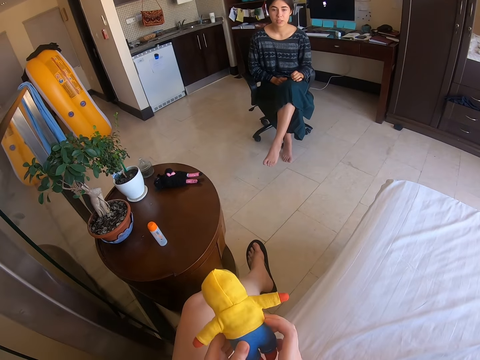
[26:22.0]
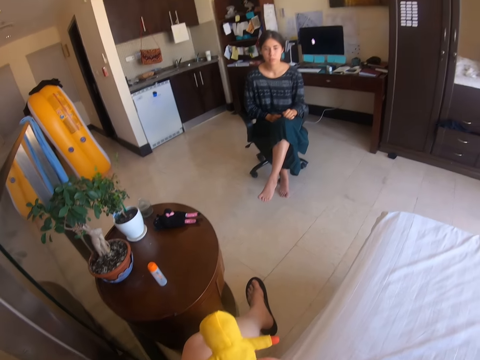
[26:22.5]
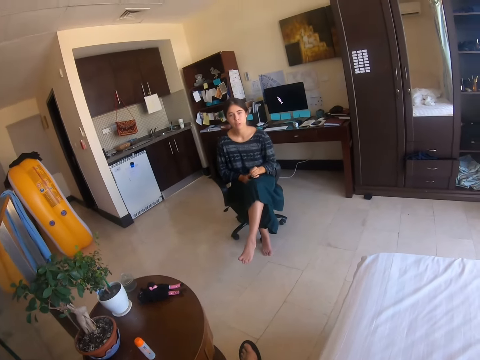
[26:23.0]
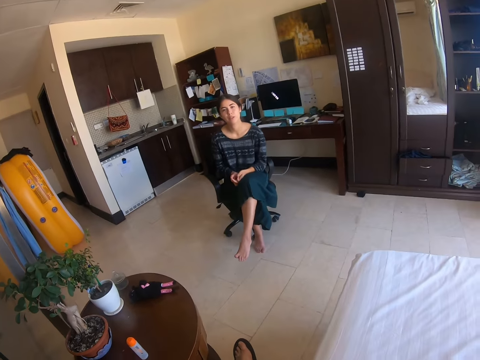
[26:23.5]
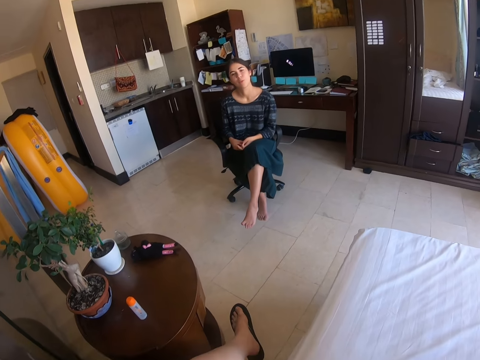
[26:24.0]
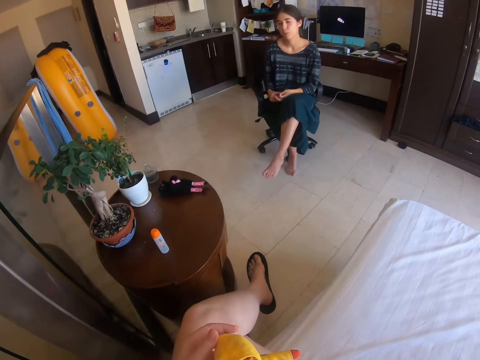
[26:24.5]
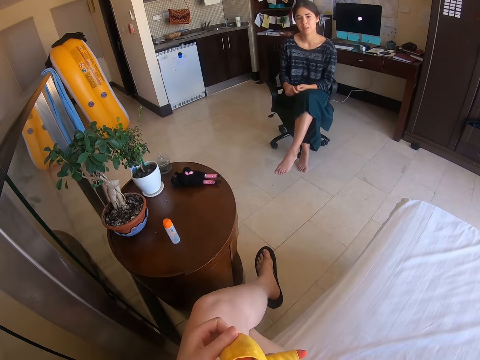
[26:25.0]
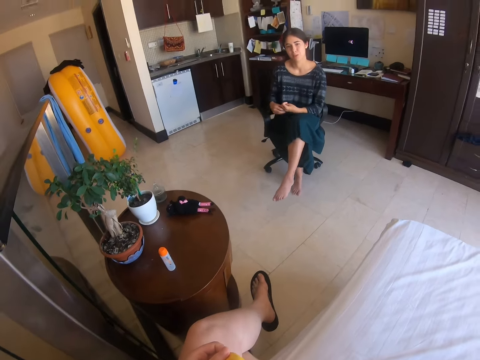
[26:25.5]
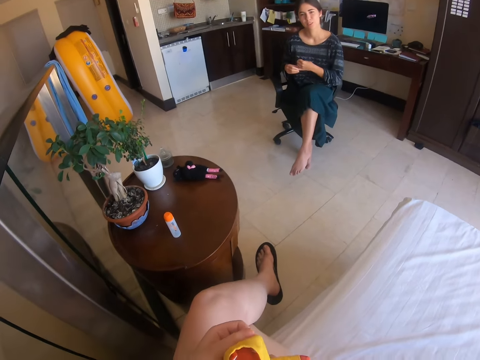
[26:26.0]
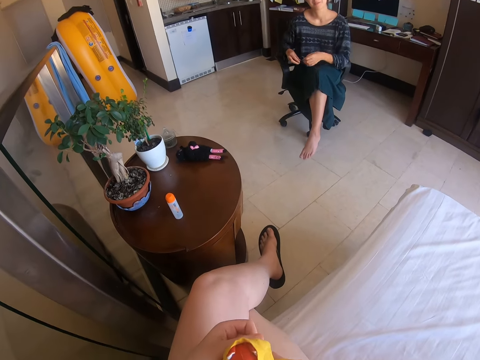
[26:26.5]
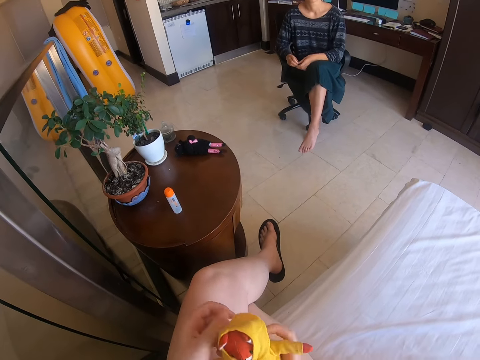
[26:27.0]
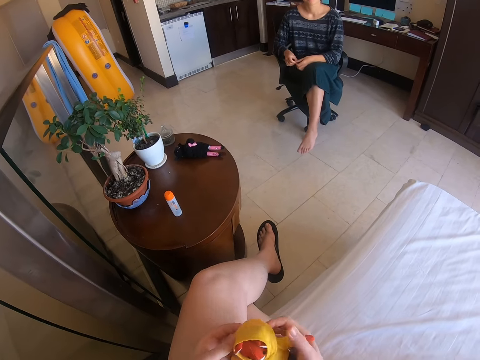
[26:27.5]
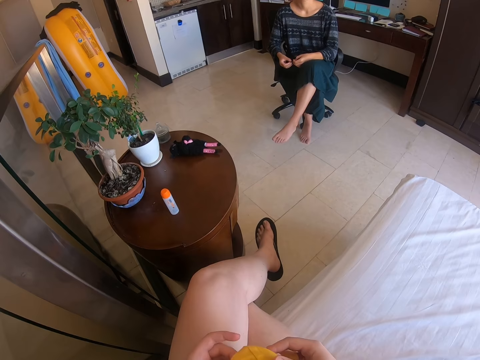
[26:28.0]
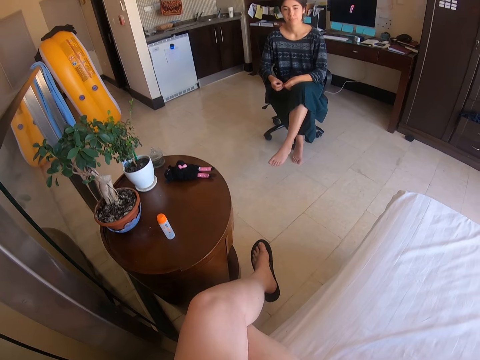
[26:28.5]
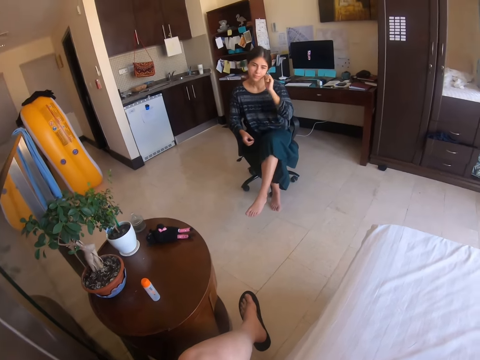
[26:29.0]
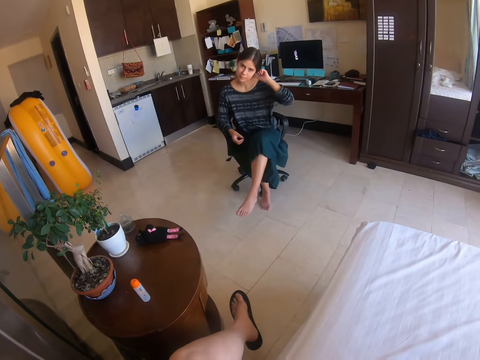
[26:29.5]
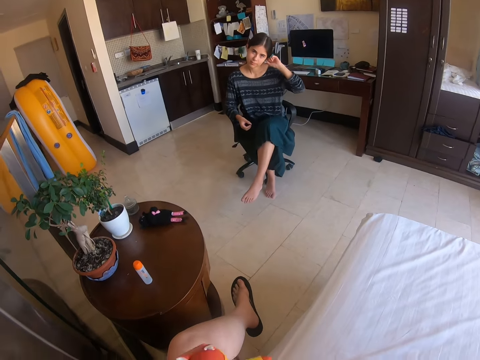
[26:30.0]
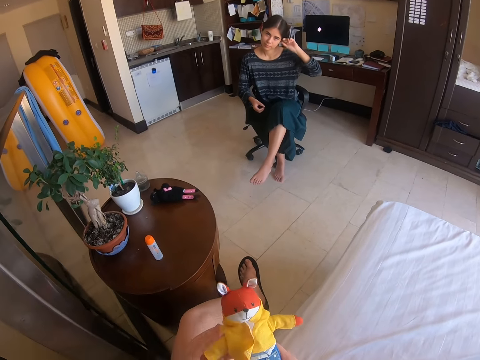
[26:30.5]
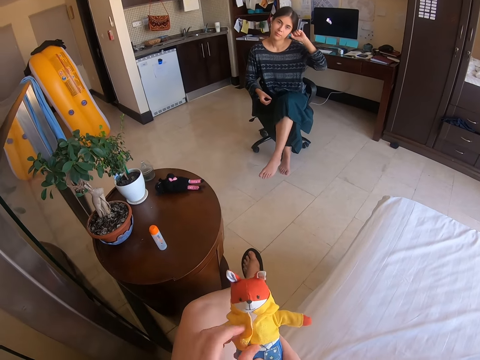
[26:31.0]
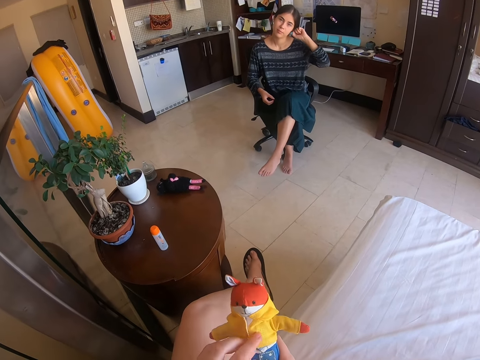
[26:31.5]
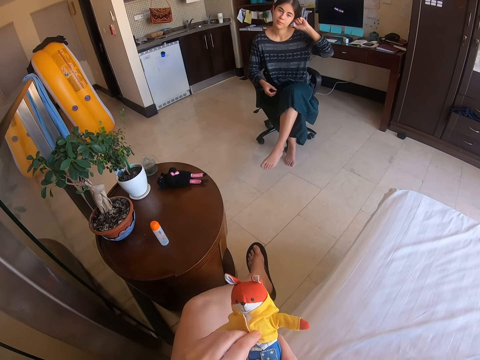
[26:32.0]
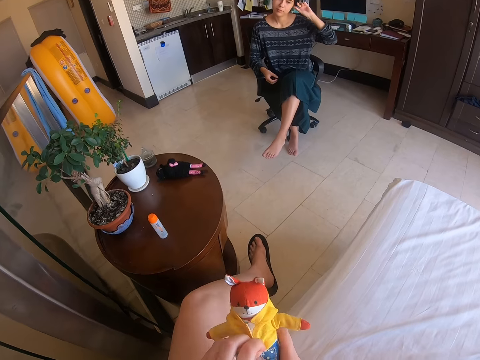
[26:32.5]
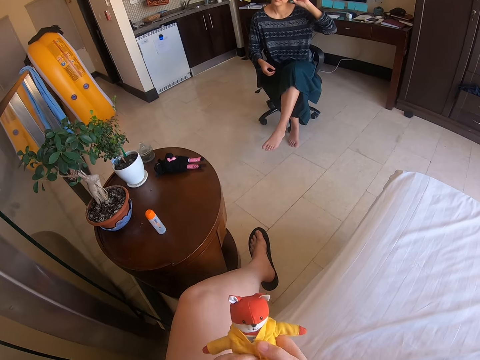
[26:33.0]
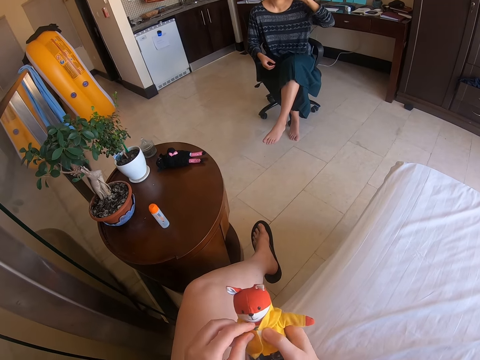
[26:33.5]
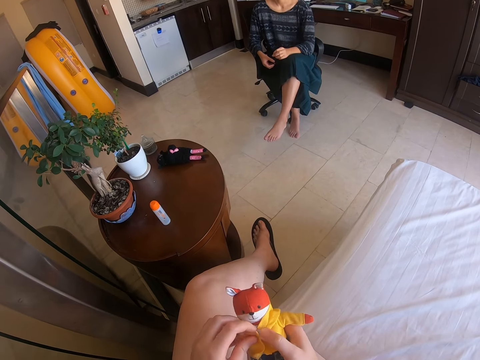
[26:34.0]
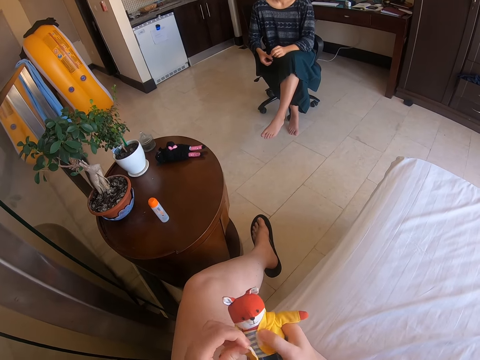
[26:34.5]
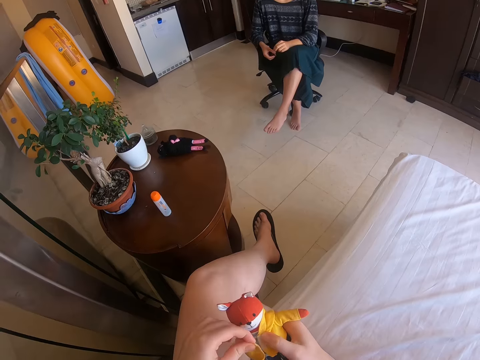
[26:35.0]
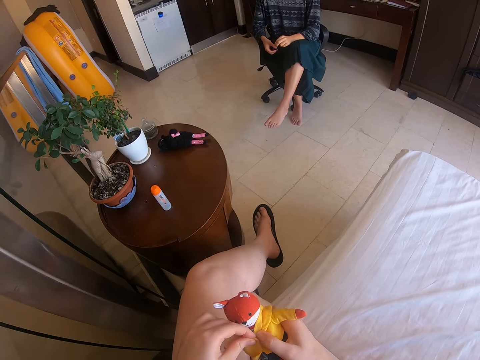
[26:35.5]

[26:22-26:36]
A woman talks to the camera wearer. The woman scratches her ear. The camera wearer fixes the doll's clothes. They talk to the woman.

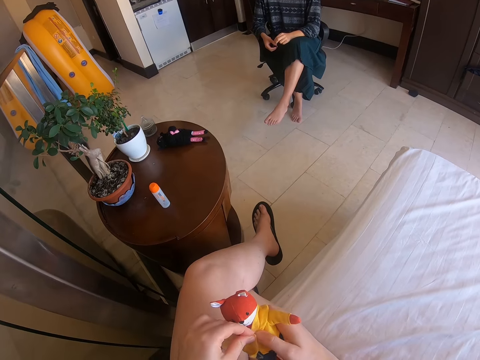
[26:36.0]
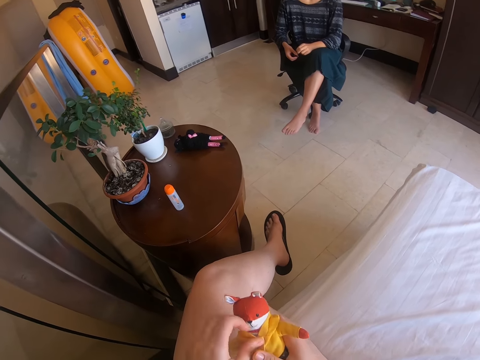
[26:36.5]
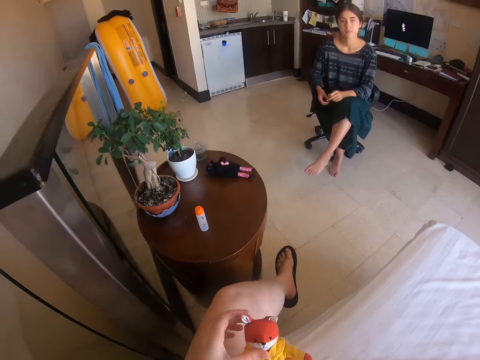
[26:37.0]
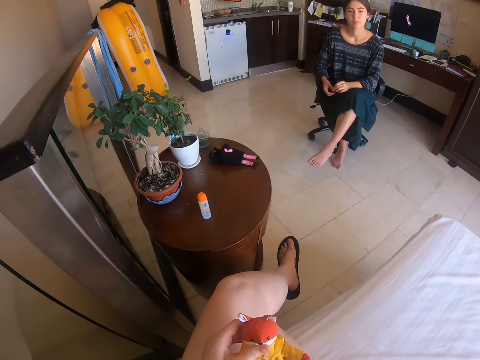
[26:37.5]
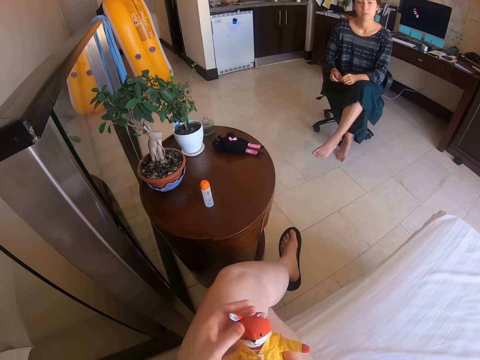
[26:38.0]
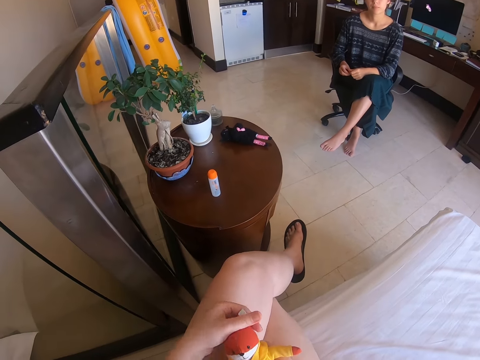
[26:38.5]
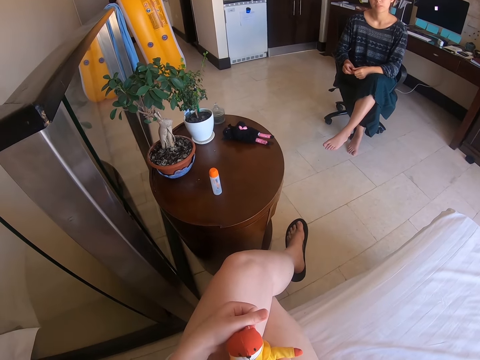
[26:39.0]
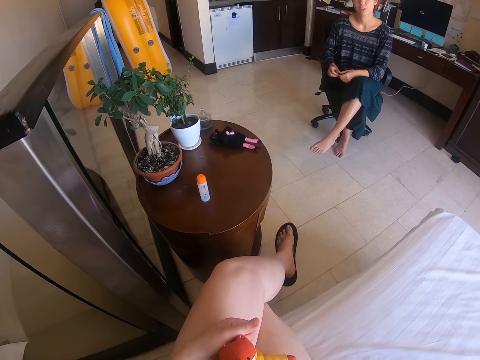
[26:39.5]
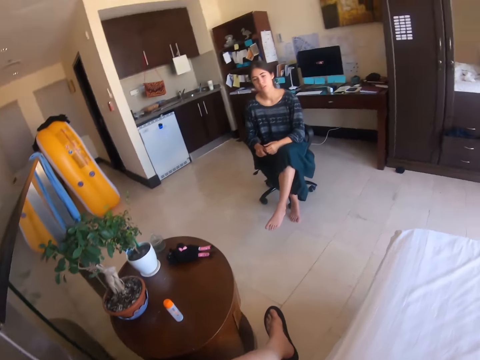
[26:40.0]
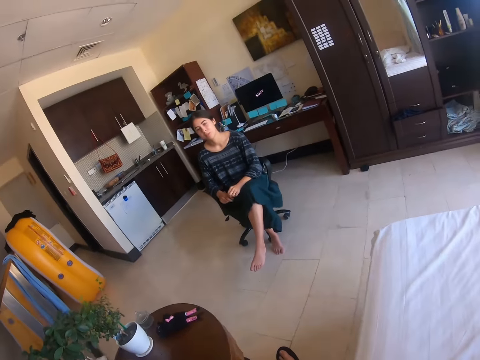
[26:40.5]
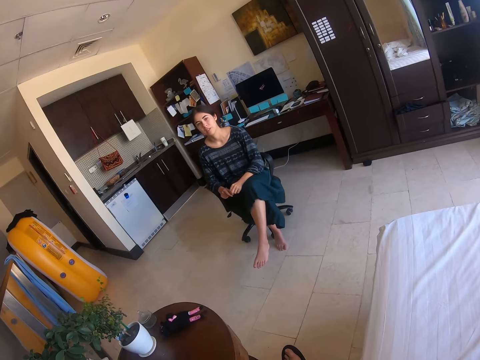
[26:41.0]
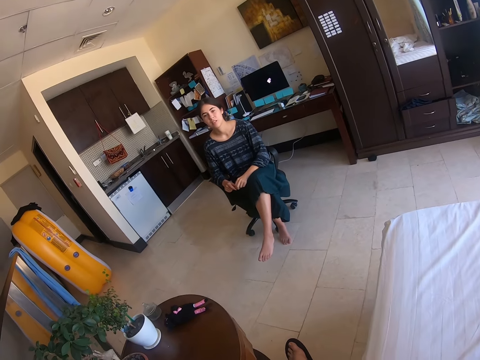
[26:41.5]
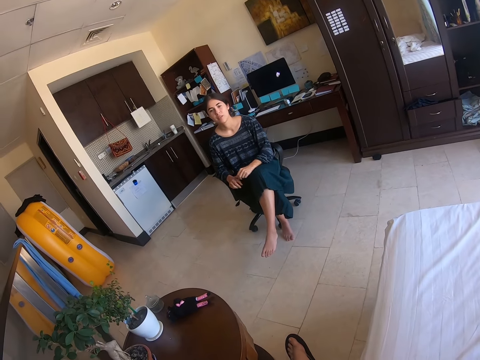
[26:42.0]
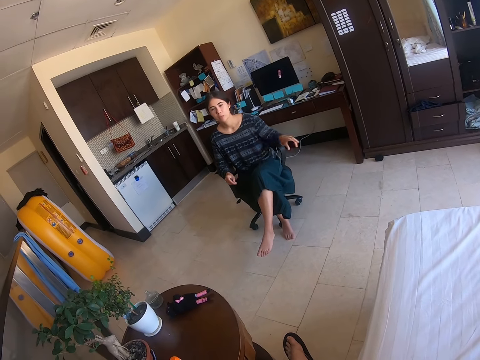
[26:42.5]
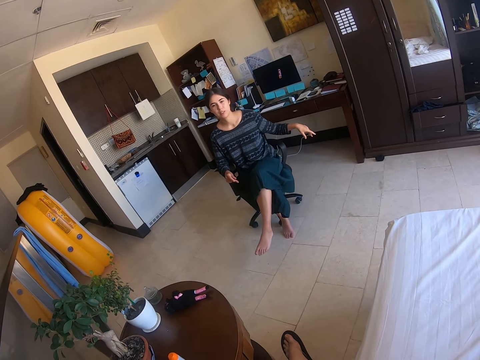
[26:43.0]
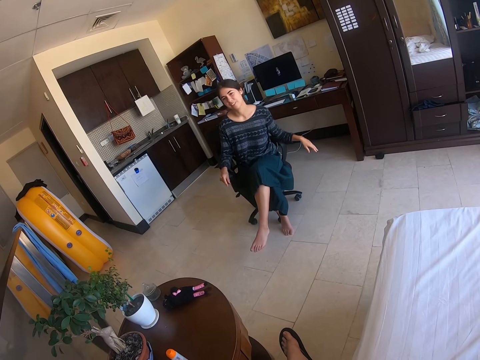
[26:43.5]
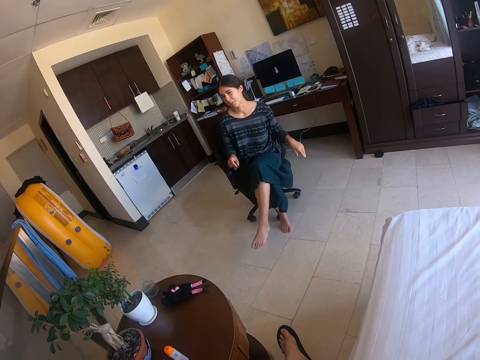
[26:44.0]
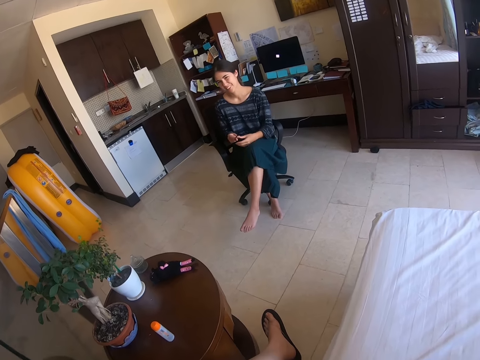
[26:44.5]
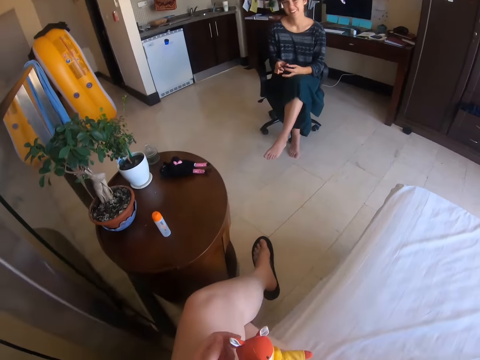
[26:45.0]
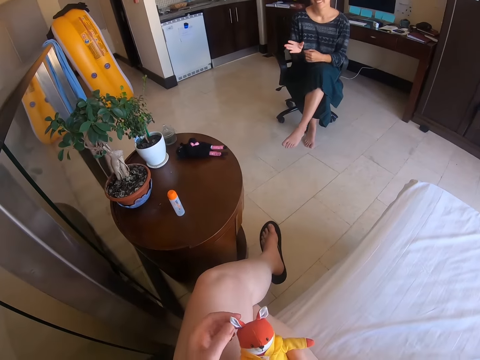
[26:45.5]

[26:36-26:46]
The camera wearer fixes the doll's clothes. A woman talks to the camera wearer.

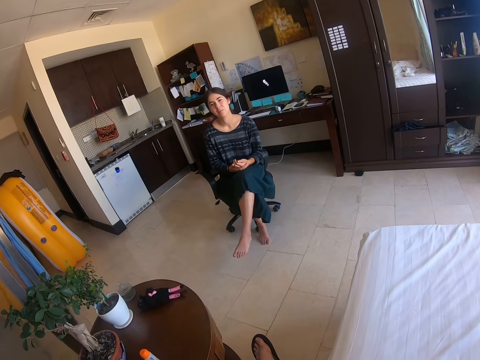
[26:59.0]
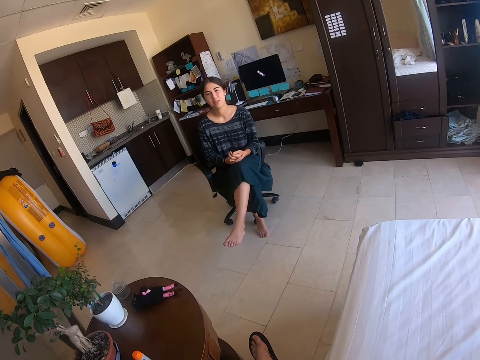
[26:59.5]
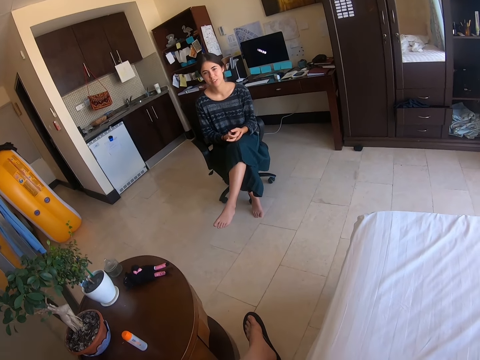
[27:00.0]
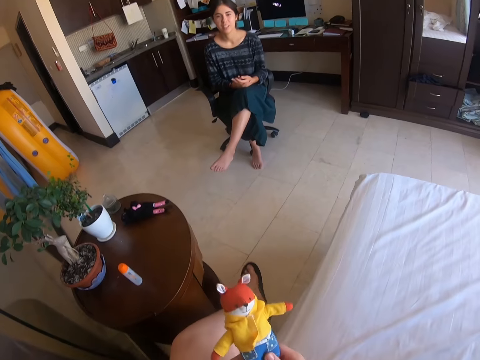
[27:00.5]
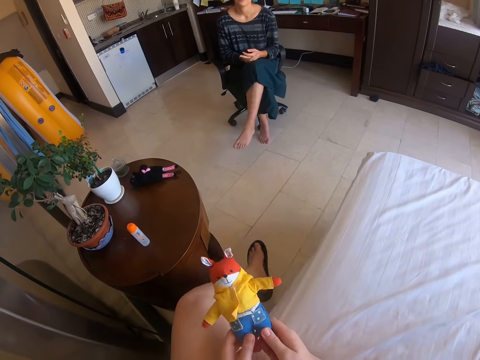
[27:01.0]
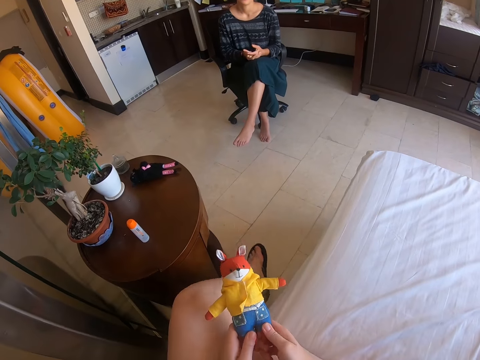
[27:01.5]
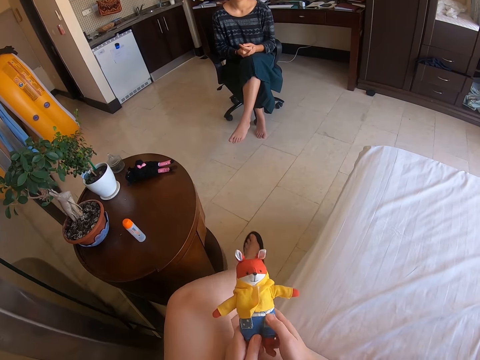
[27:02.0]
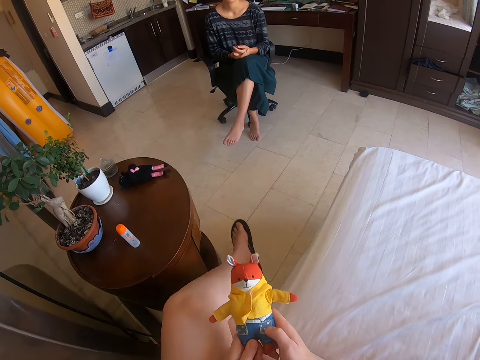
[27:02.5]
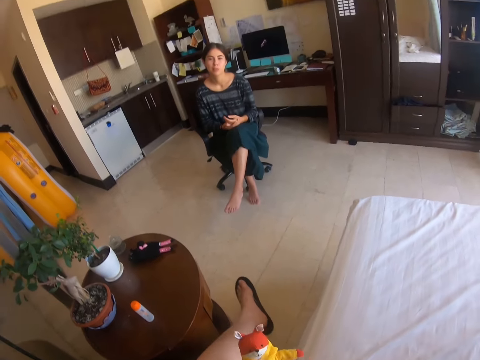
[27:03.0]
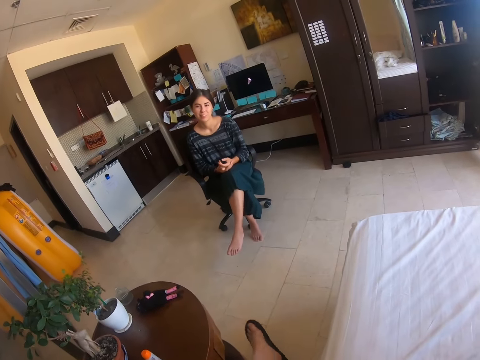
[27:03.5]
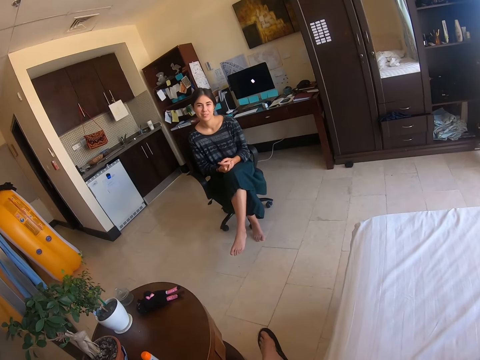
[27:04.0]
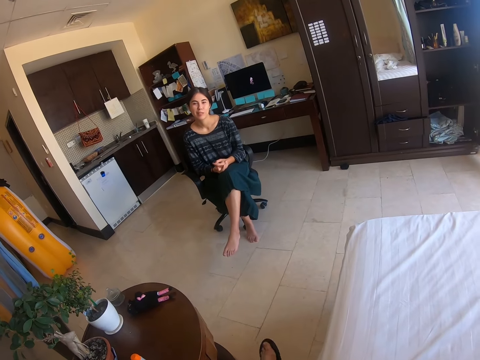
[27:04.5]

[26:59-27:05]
The camera wearer shakes the left leg. They interact with a person.
